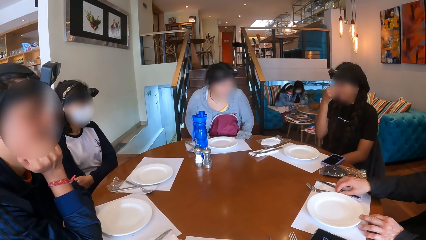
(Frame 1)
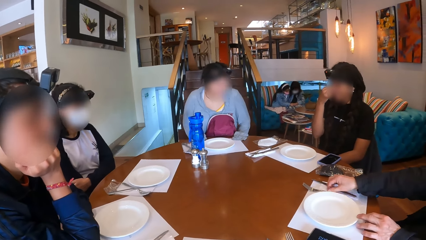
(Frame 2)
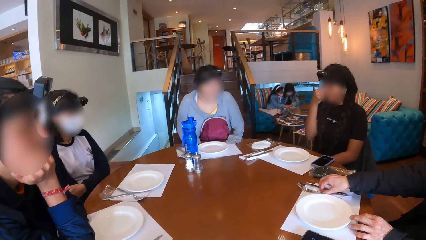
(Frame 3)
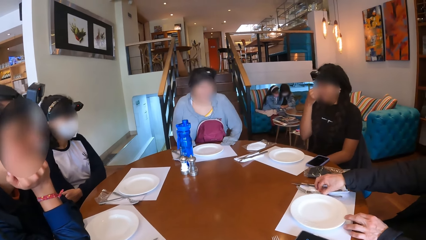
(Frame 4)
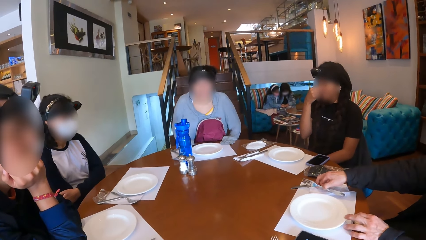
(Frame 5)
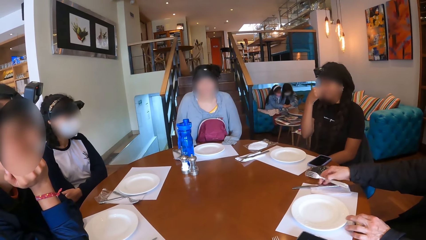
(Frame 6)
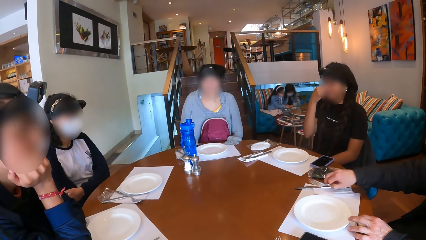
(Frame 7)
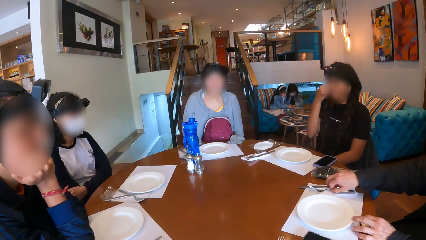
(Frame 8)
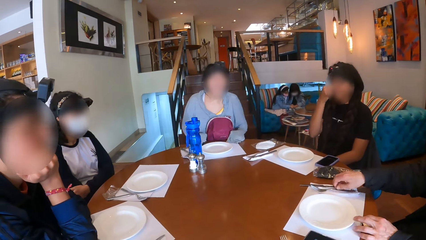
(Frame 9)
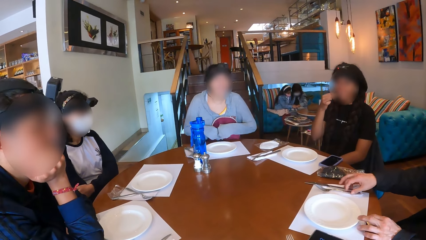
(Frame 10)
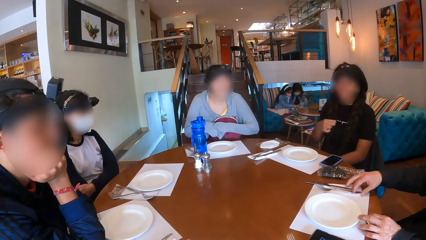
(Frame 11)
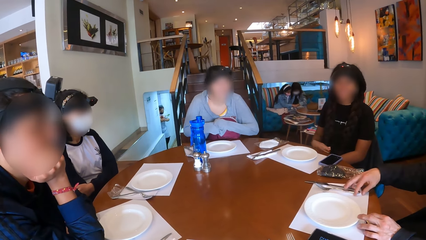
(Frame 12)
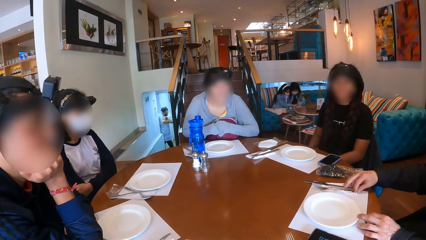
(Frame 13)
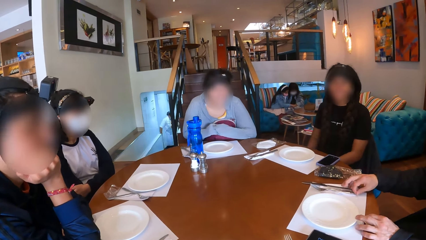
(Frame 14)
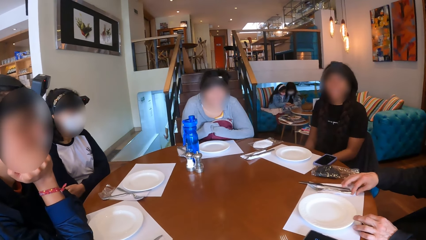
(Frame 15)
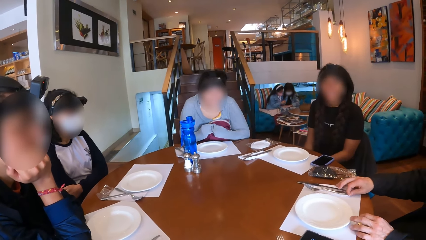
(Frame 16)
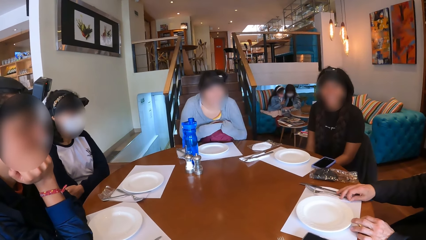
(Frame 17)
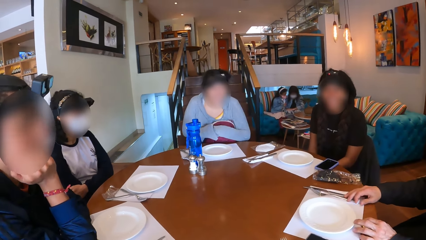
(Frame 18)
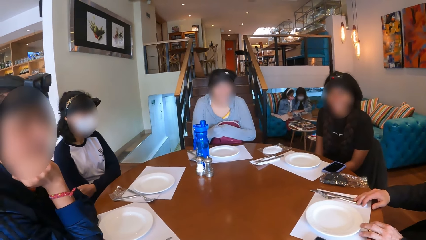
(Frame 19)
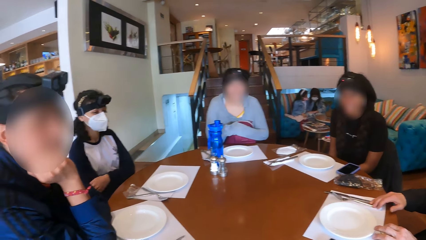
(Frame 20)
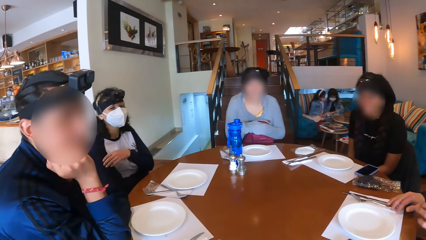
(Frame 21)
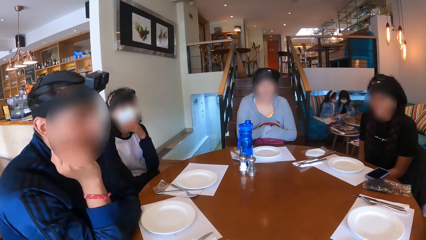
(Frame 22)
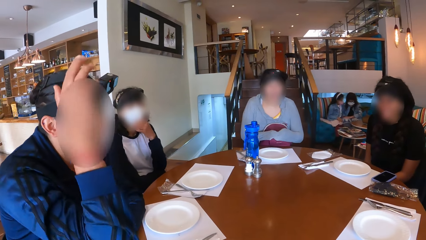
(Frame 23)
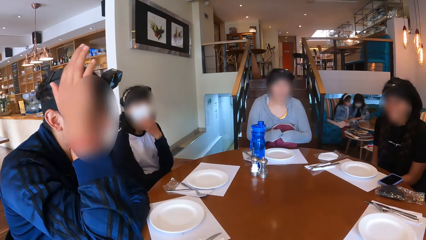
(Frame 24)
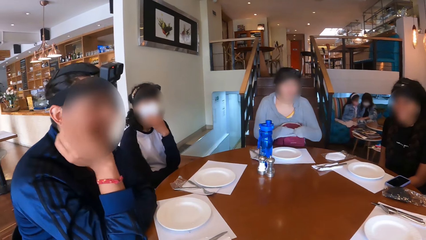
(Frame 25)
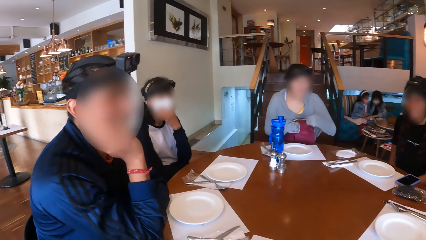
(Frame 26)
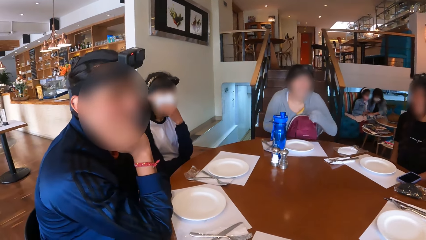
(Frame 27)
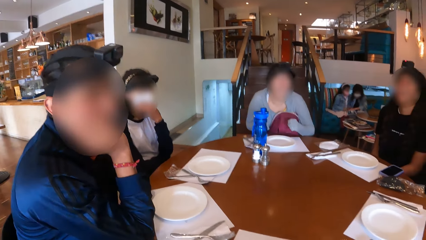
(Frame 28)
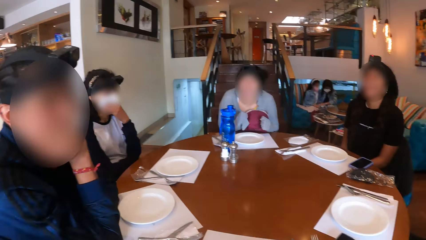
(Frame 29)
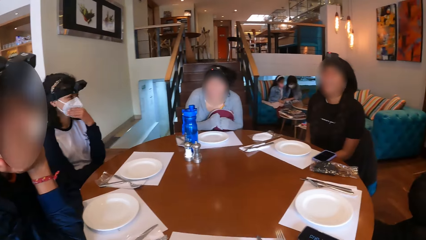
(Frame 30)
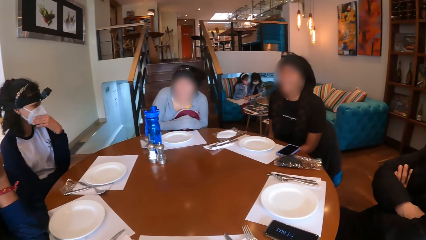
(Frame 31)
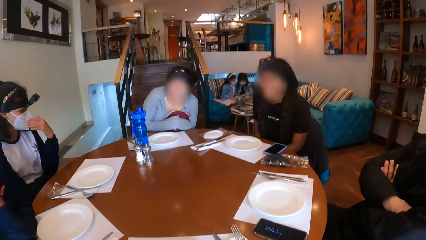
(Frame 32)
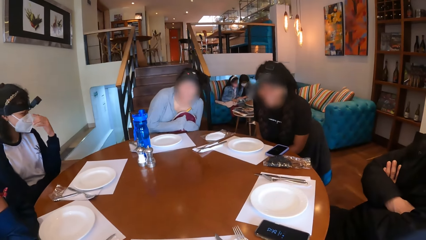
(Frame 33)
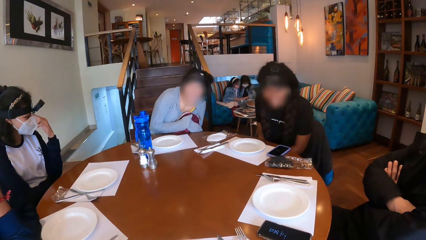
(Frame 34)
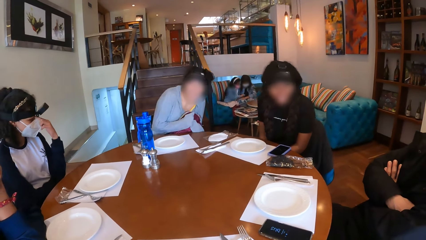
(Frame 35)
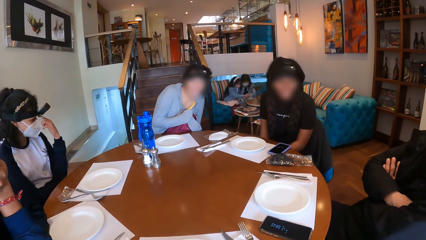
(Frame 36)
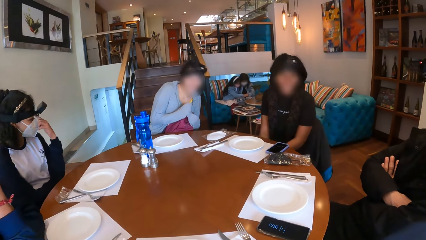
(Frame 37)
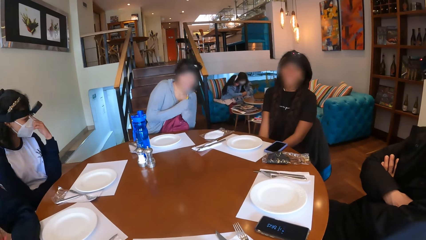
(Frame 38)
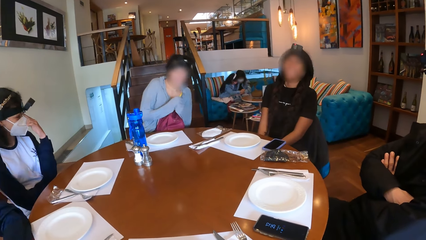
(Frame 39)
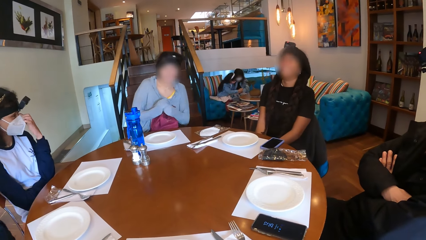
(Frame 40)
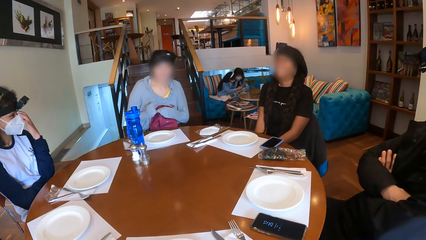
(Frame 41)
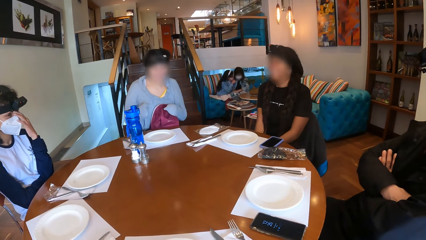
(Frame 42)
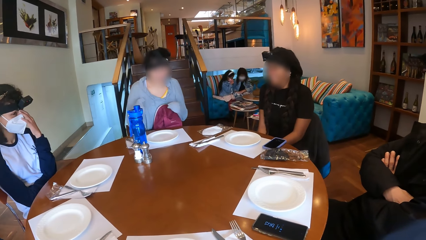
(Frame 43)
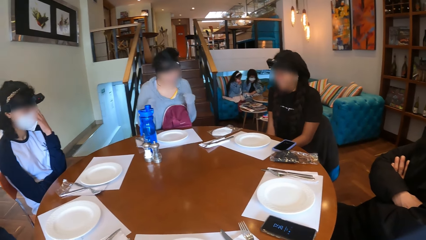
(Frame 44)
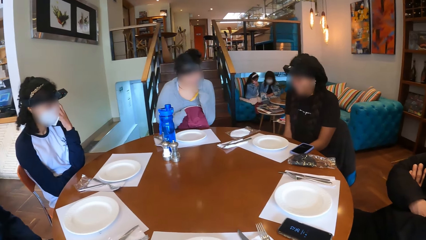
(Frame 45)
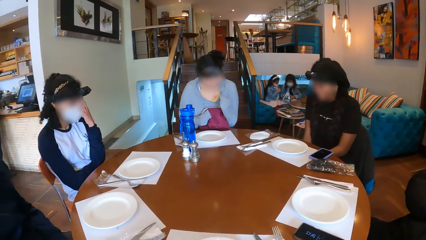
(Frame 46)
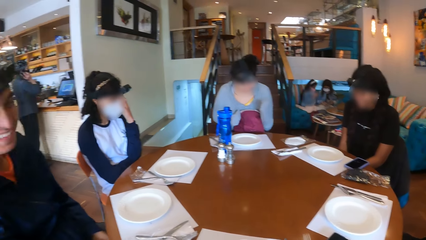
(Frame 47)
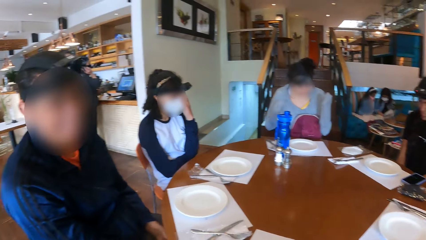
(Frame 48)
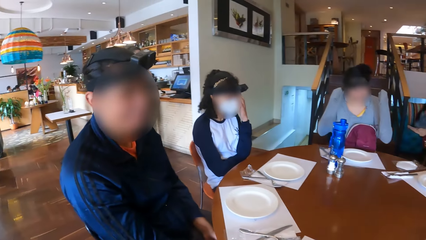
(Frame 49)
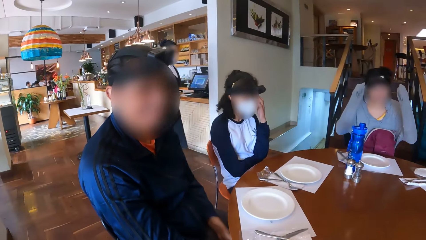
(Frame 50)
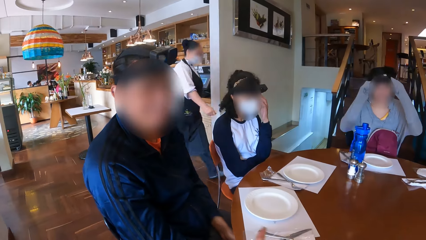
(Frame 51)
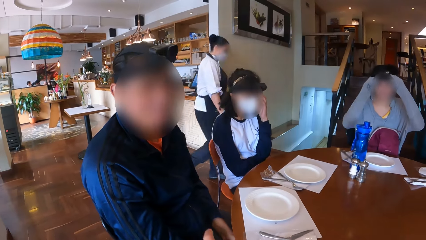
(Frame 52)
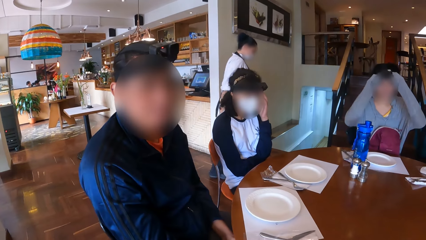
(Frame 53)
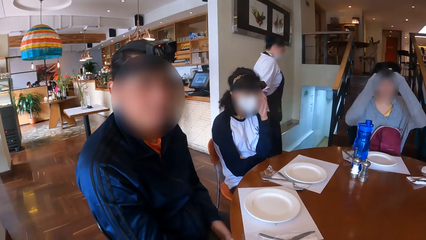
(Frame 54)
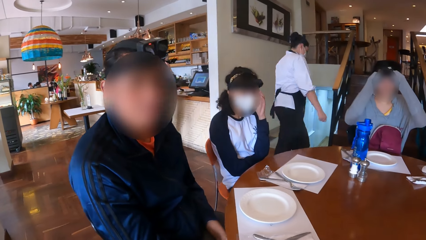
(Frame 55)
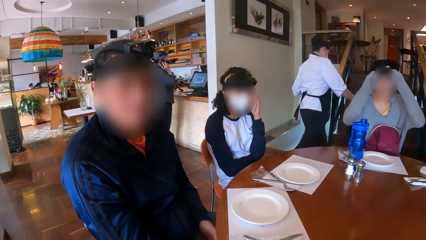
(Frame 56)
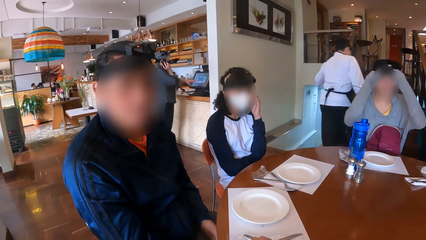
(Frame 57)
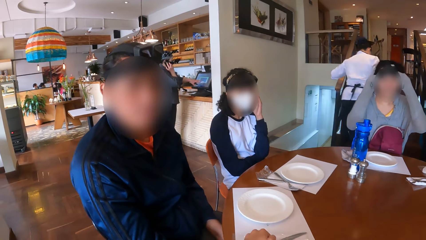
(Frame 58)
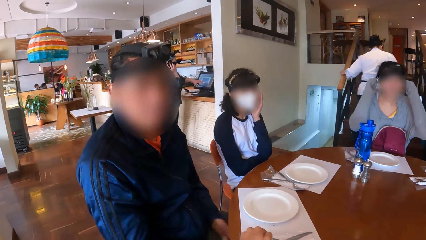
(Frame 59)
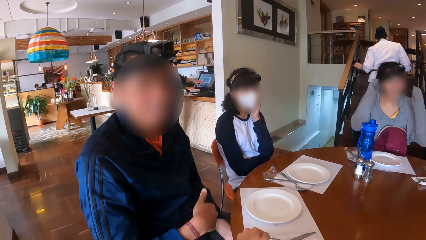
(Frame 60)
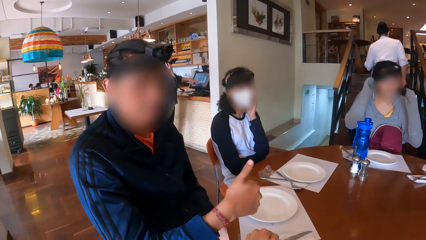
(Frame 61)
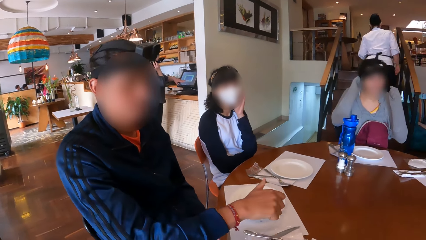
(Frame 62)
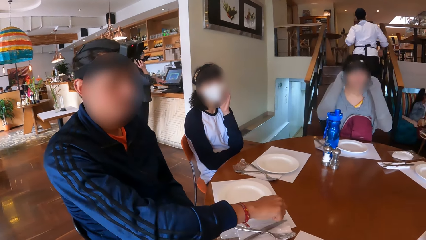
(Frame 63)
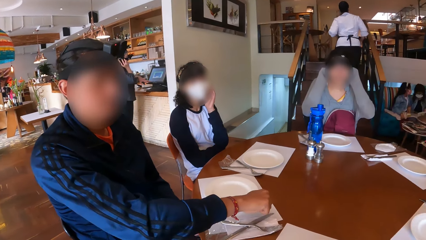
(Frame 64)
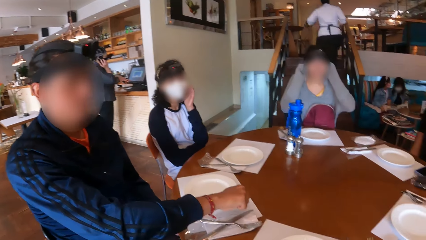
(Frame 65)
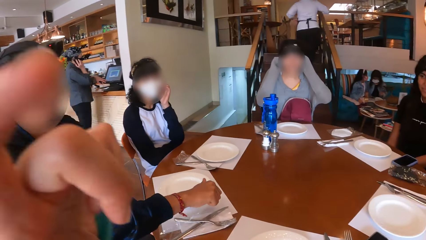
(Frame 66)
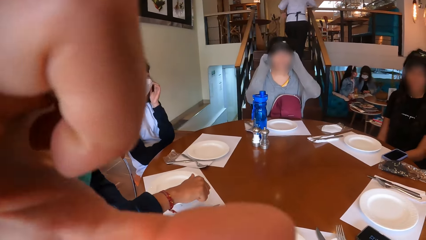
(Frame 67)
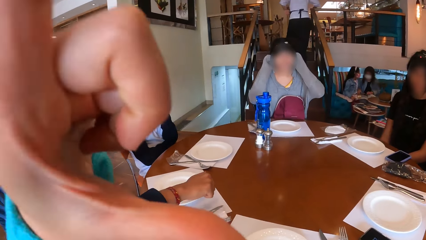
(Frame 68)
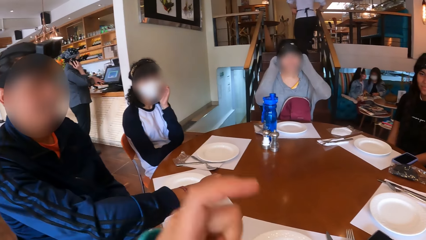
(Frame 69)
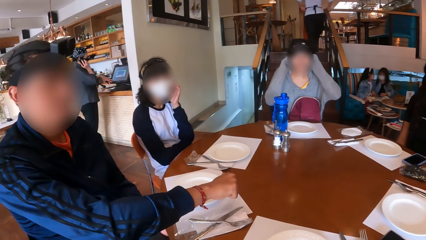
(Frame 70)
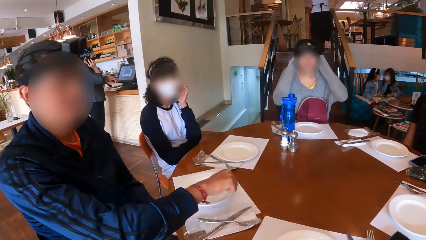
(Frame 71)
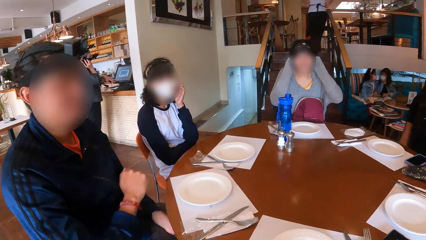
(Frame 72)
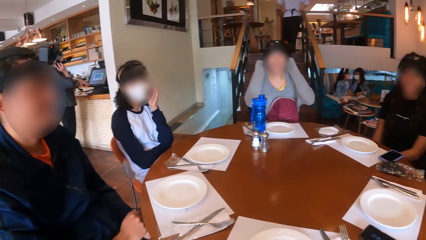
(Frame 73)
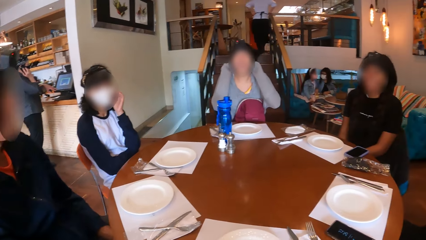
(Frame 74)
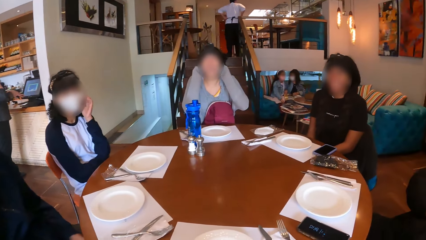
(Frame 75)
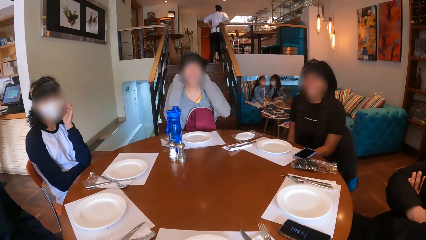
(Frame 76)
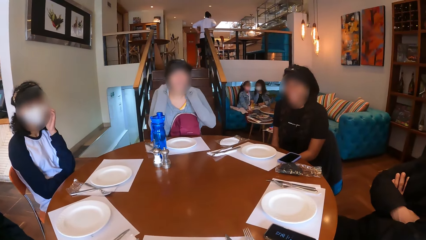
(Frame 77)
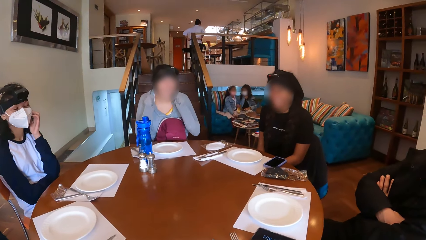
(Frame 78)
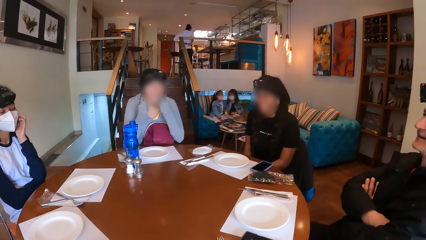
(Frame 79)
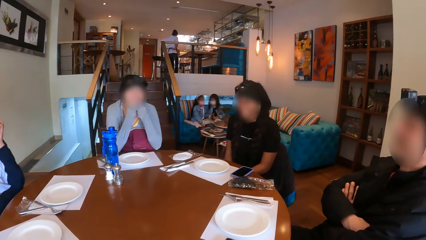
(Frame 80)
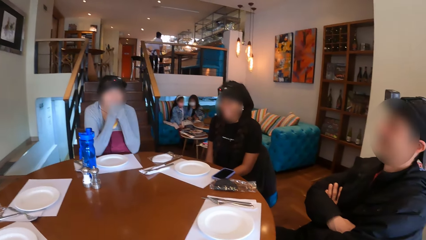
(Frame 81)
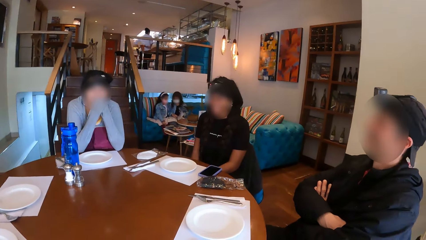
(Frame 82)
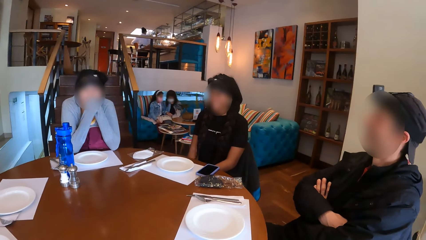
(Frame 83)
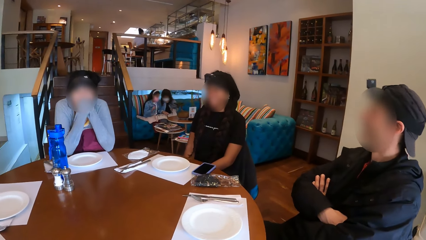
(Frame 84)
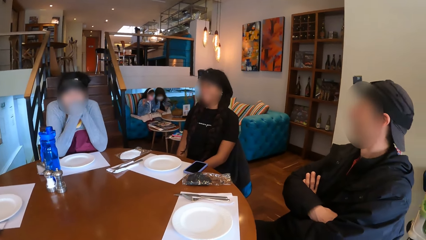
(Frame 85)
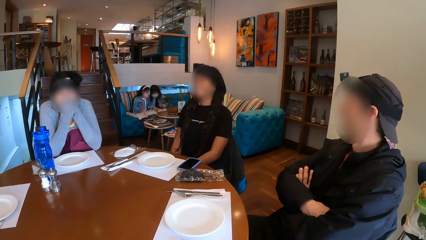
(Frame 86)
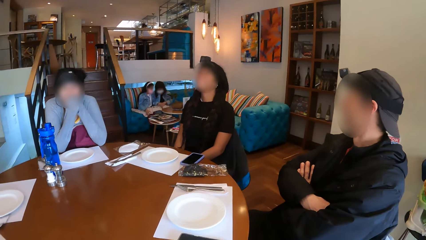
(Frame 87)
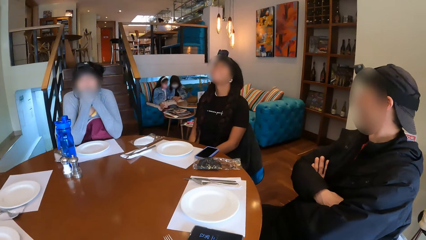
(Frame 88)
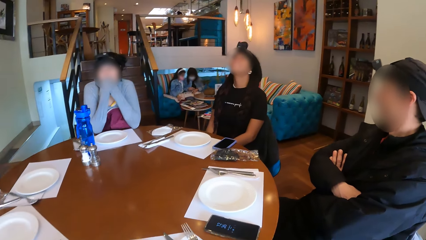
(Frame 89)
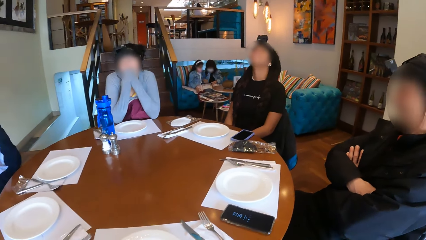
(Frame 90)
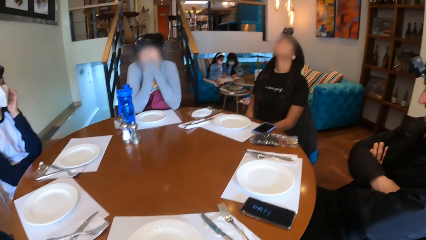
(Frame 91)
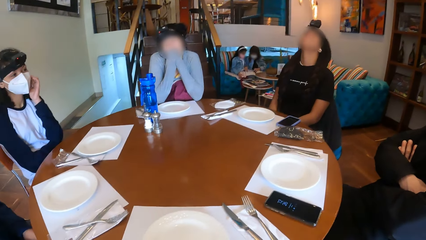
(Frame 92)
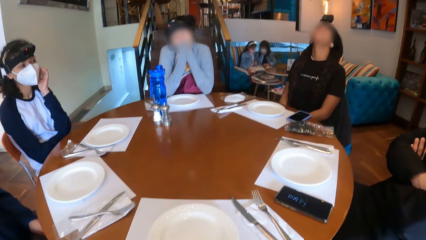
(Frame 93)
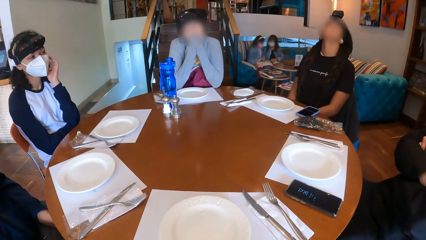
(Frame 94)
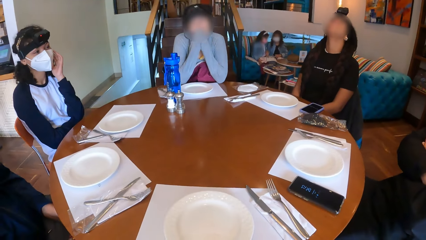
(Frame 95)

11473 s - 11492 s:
A man arranges a fork on a tissue paper with his right hand. The man holds his chin. A lady moves on the table. A woman touches her hair with her right hand. A waitress walks around the restaurant and goes up the stairs. The man moves his hand over the table. The camera wearer moves her hands.
